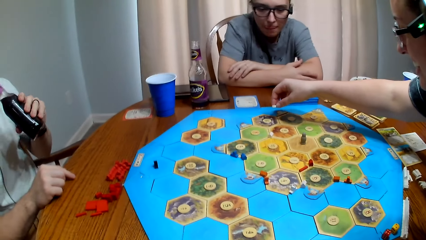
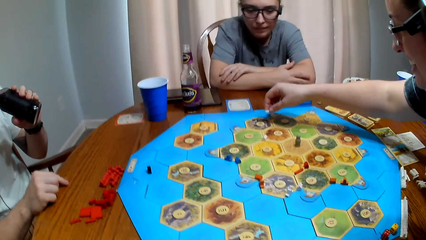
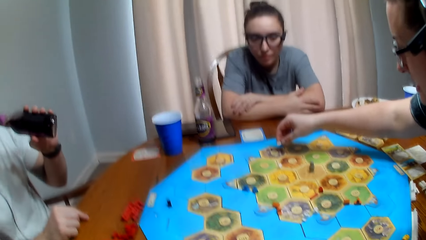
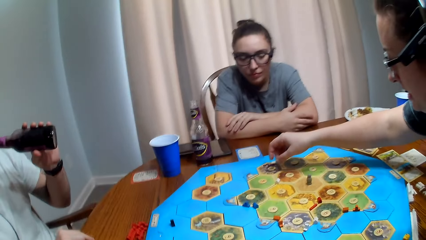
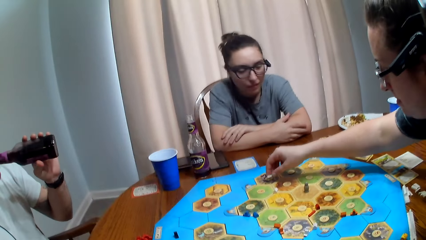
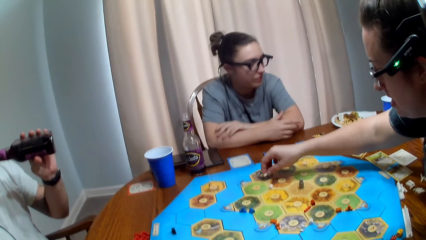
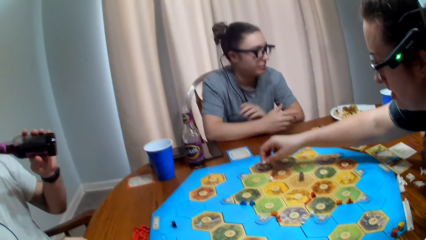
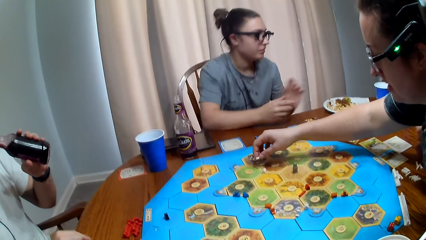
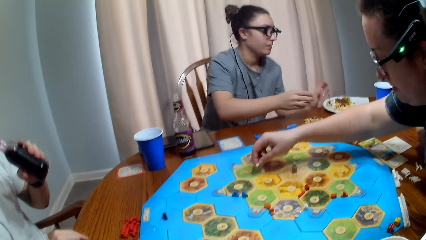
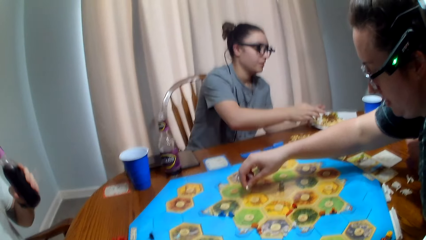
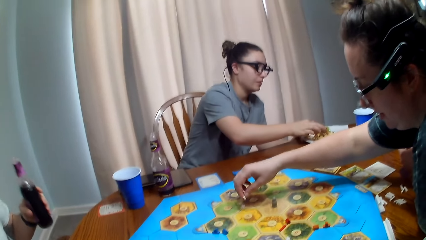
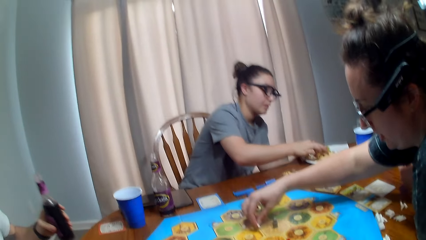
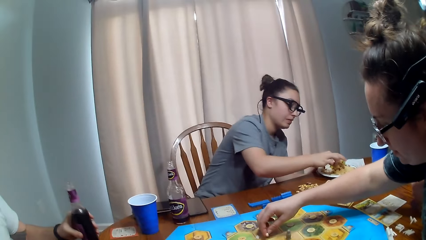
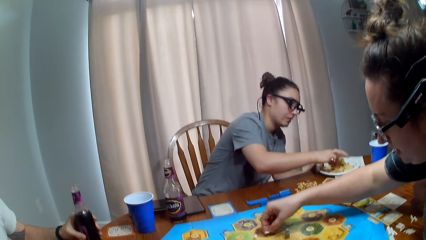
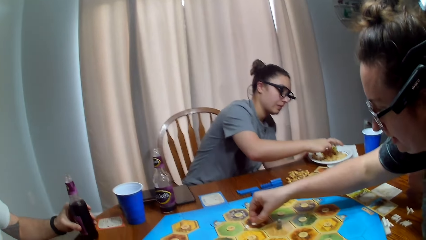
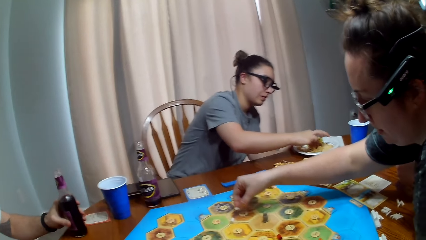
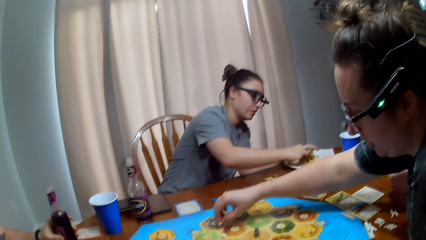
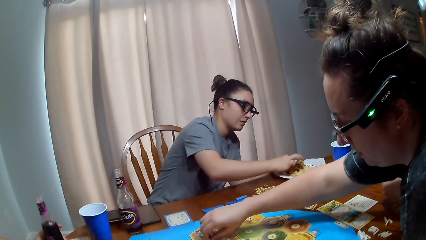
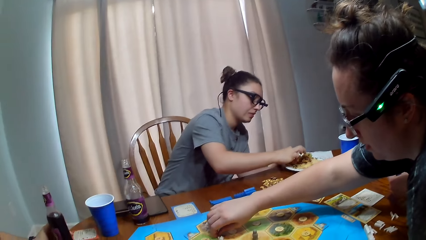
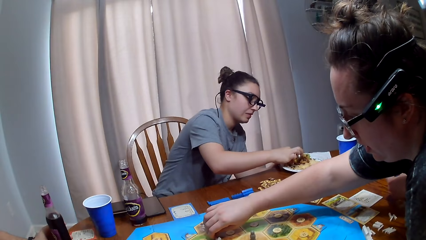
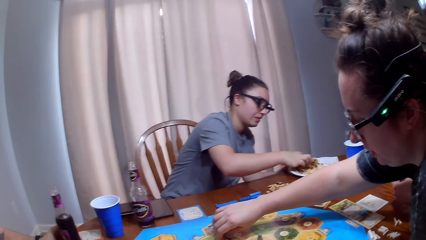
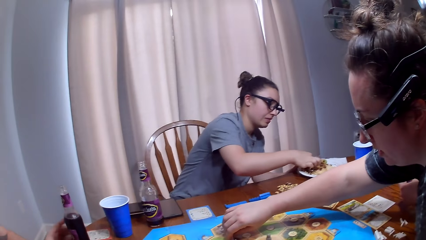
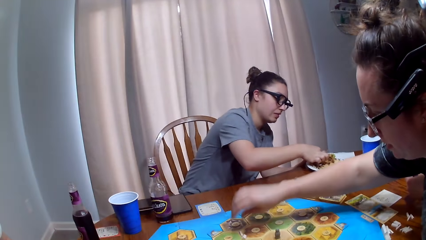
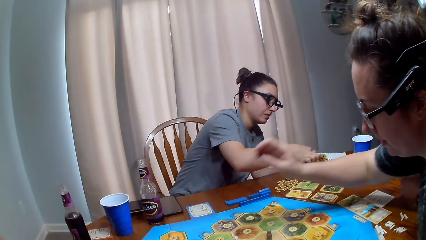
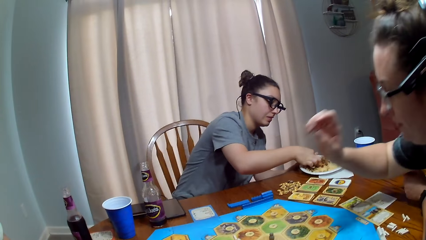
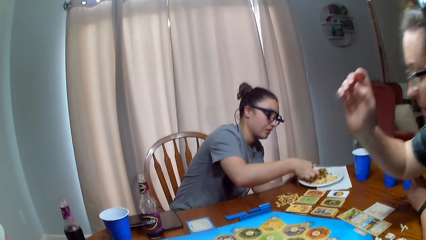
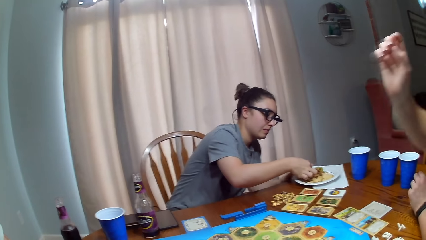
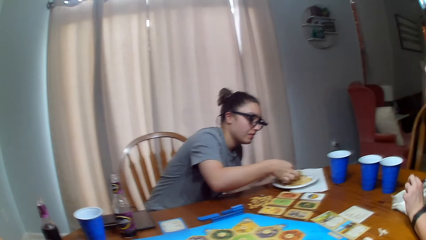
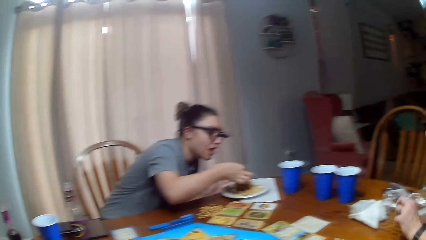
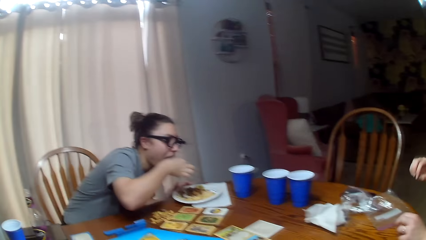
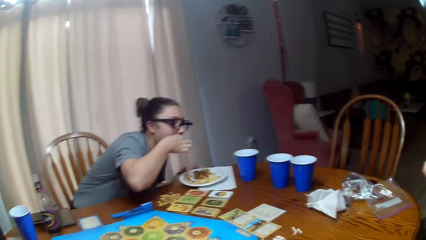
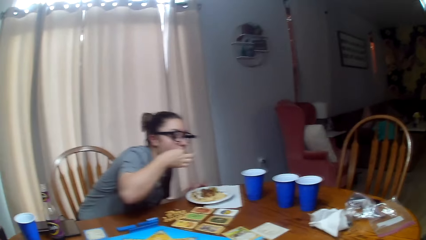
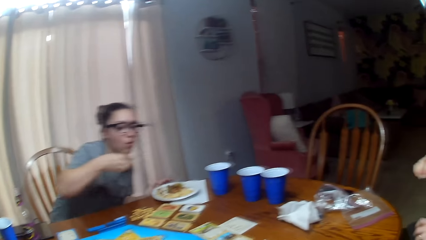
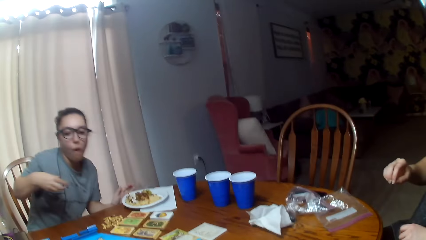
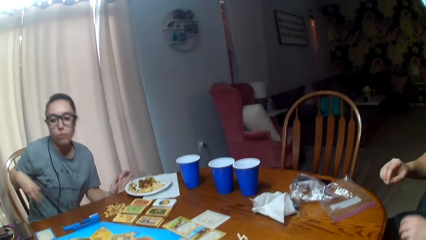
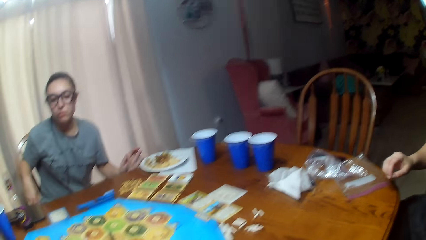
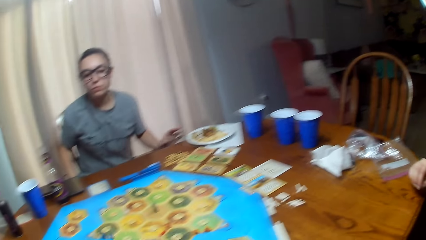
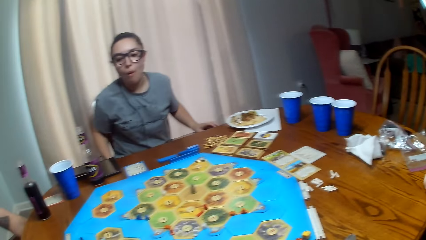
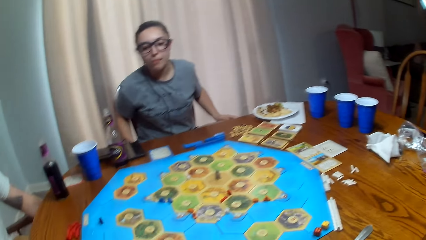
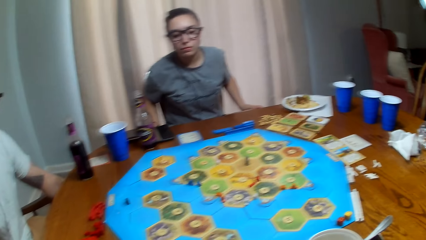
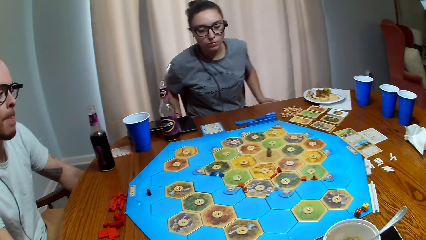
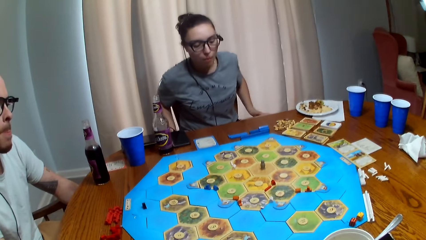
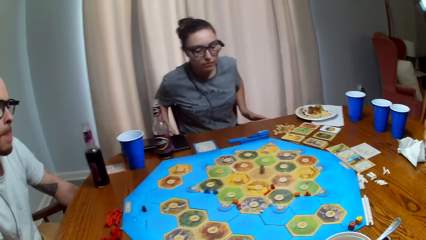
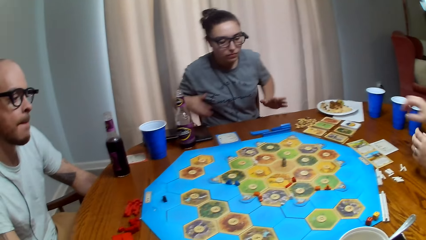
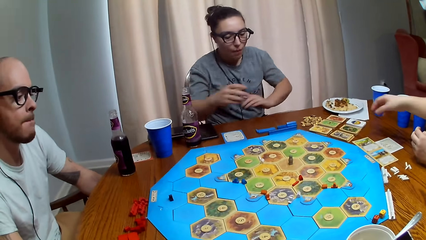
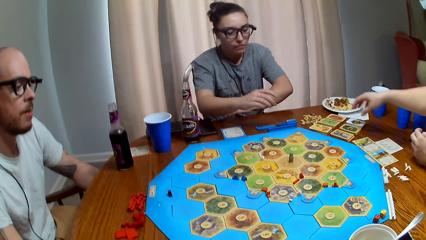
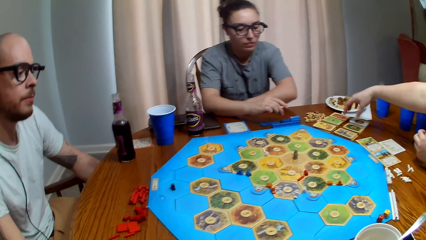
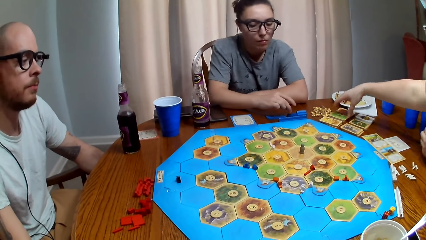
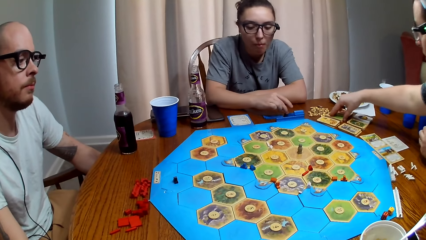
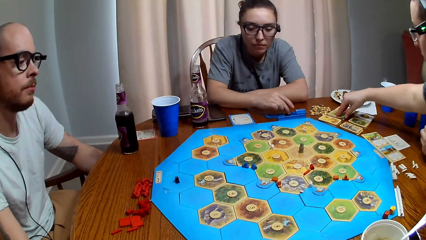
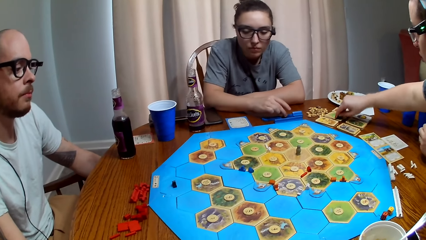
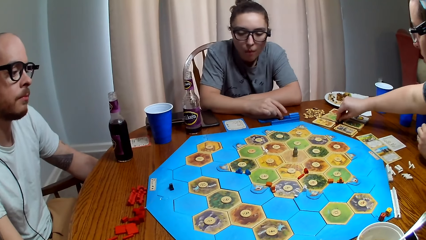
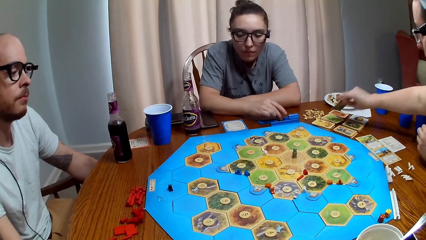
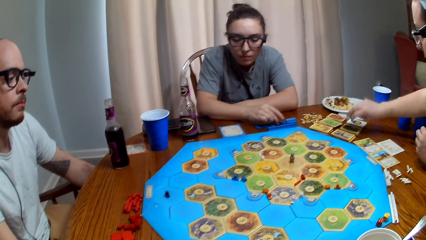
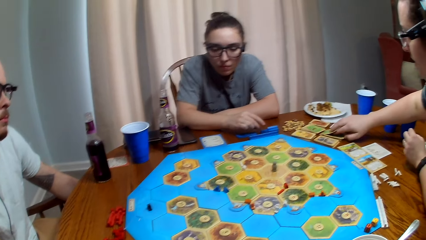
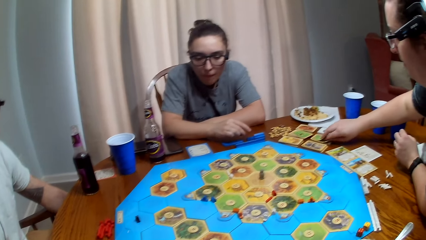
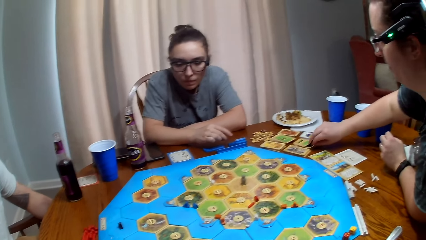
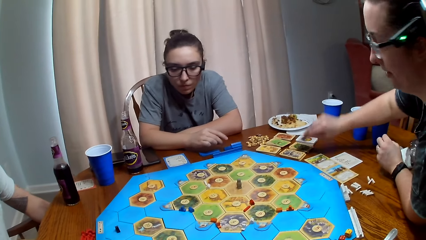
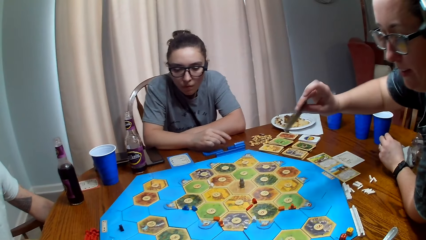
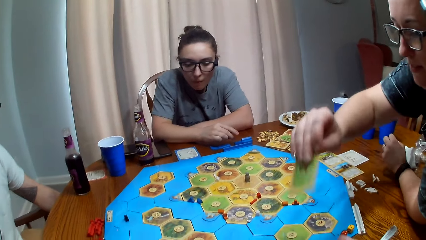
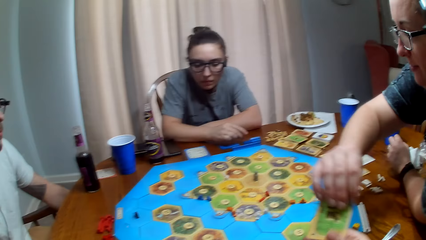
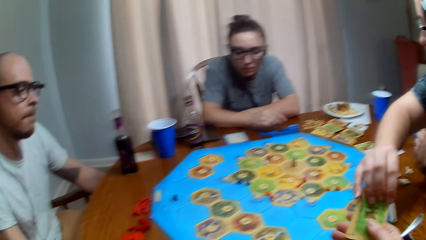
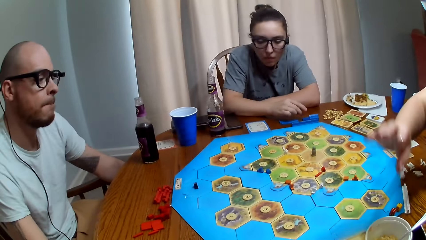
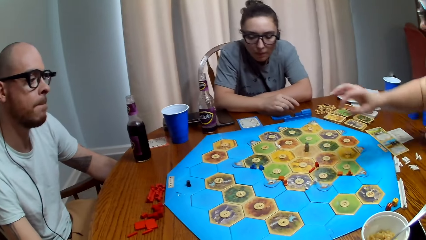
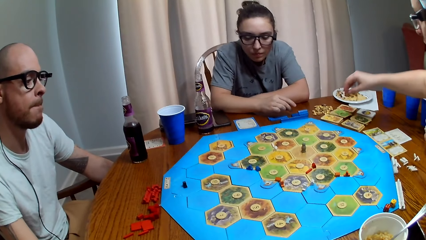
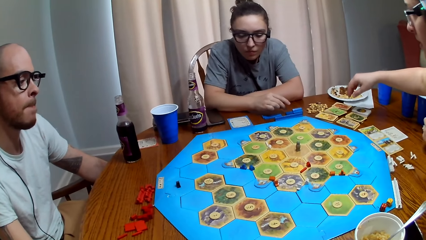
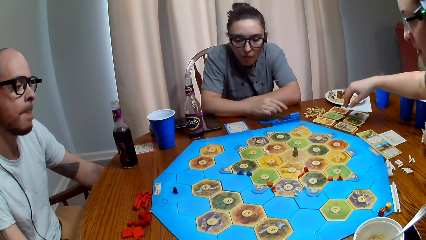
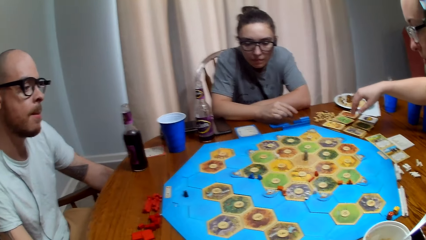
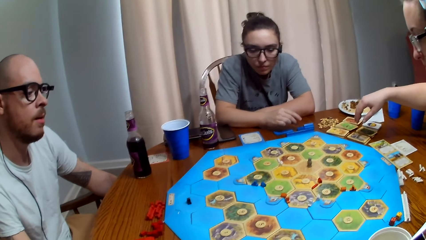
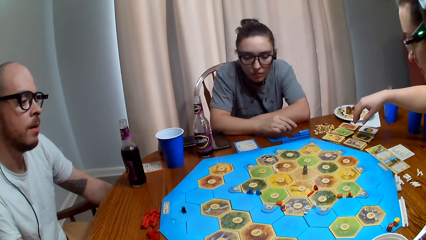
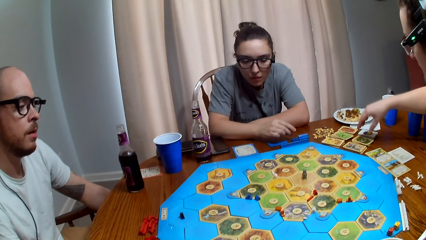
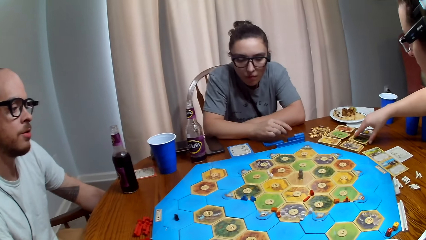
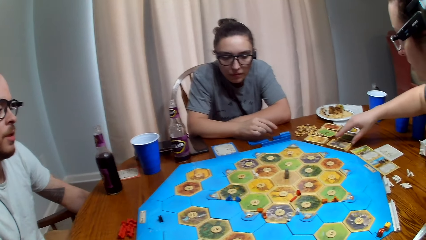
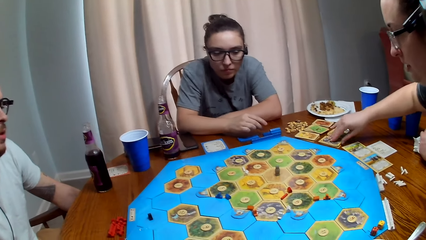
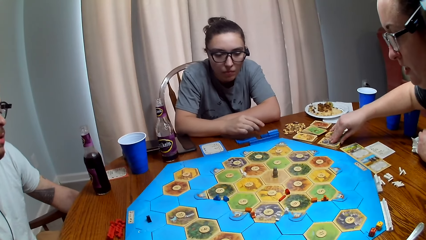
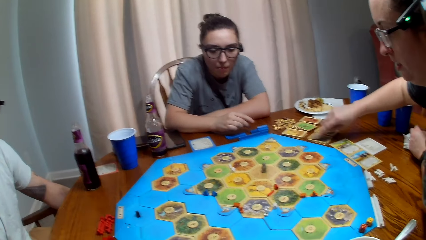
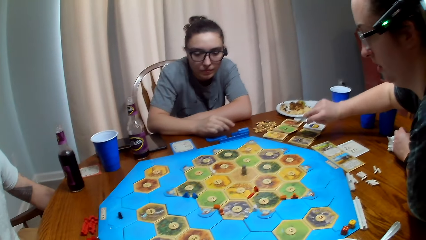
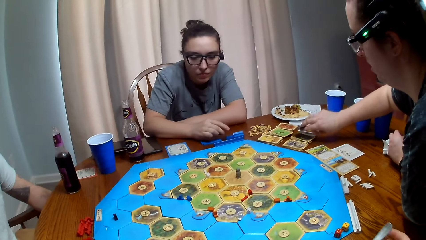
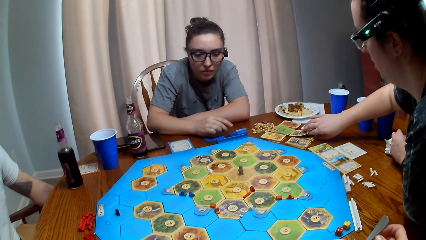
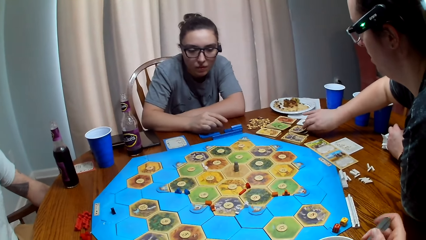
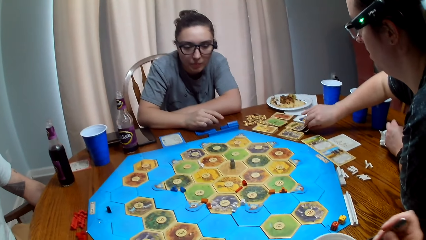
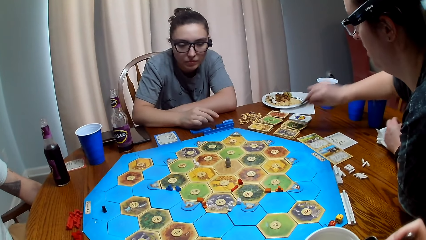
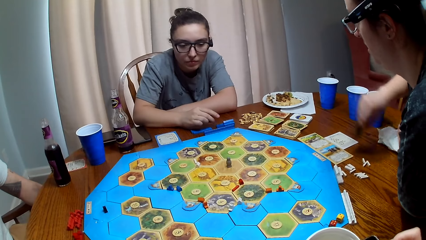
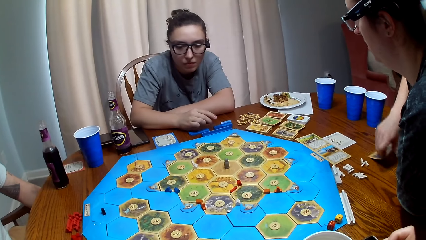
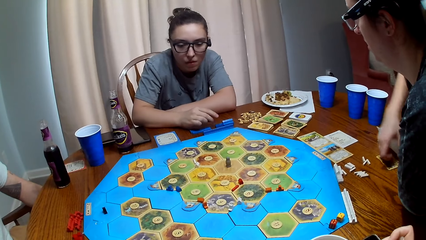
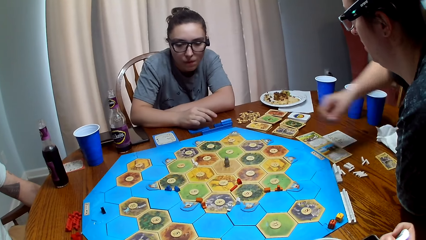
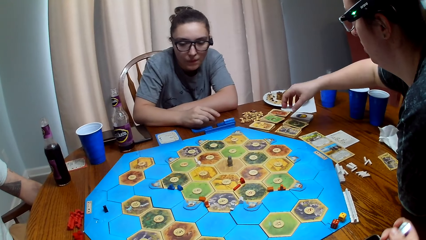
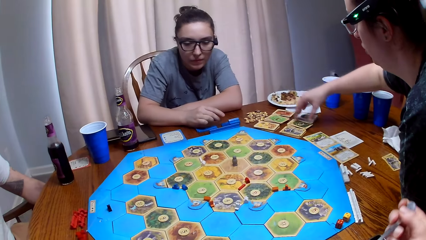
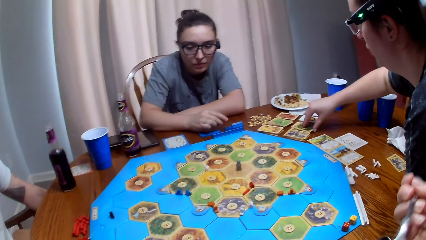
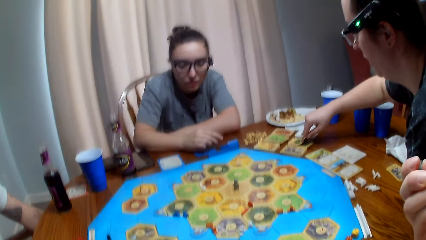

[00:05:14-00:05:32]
The camera wearer laughs. A person touches her food with her hand. Another person puts a soda on the table. The first person takes a bite of her food. A third person picks up cards on the table. A fourth person talks. The third person gives the camera wearer the cards. The camera wearer takes the cards from the third person. The third person picks up the cards on the table. A fifth person picks up the cards.
